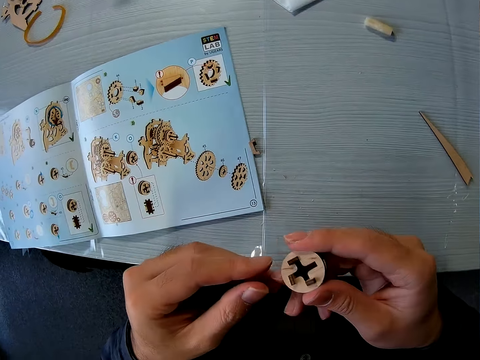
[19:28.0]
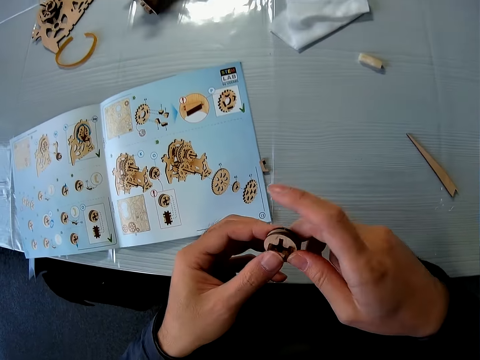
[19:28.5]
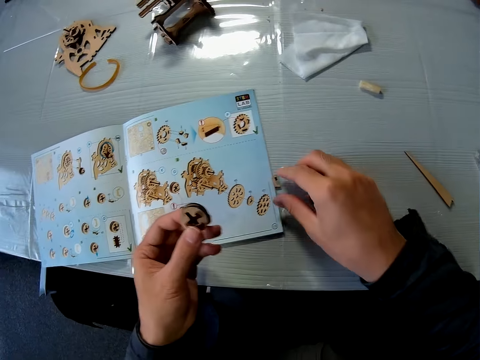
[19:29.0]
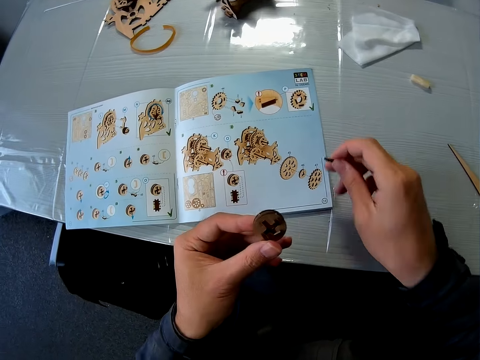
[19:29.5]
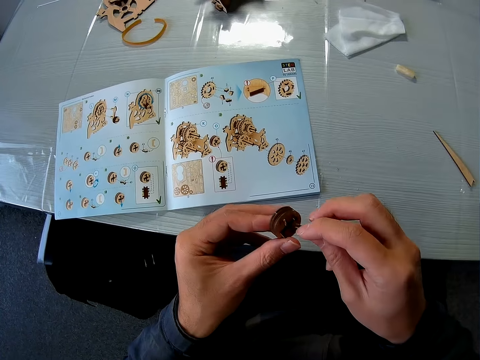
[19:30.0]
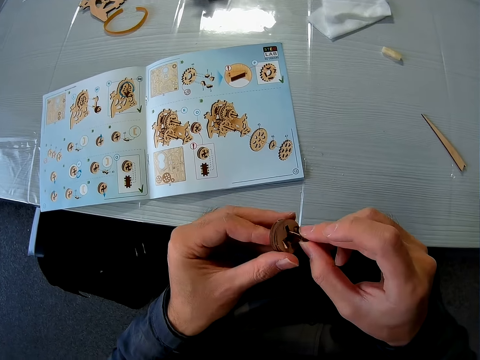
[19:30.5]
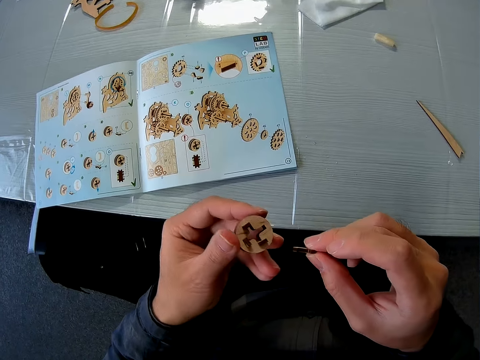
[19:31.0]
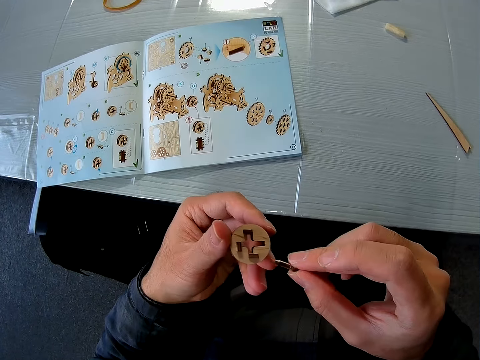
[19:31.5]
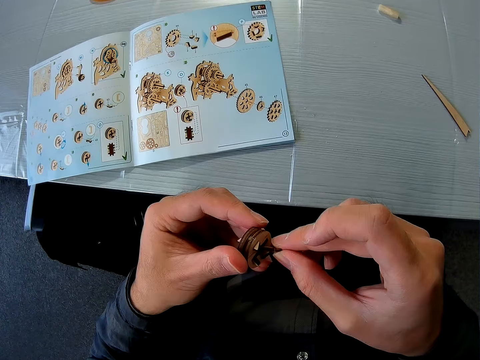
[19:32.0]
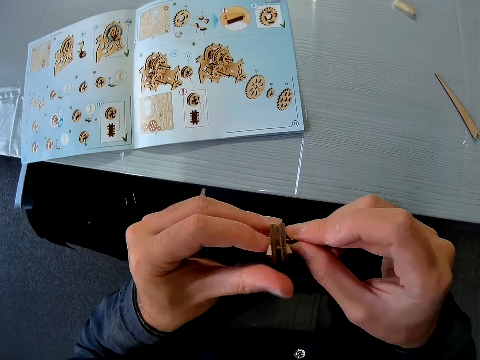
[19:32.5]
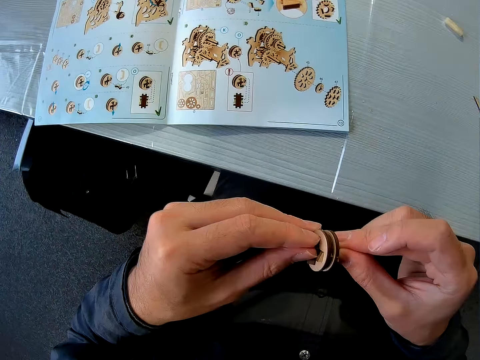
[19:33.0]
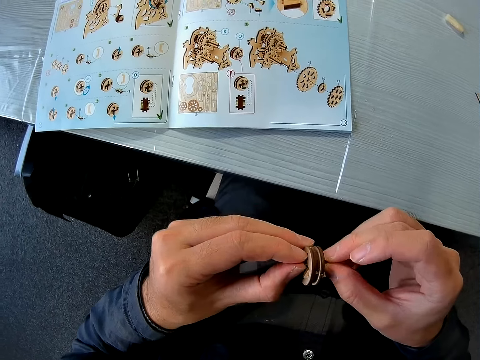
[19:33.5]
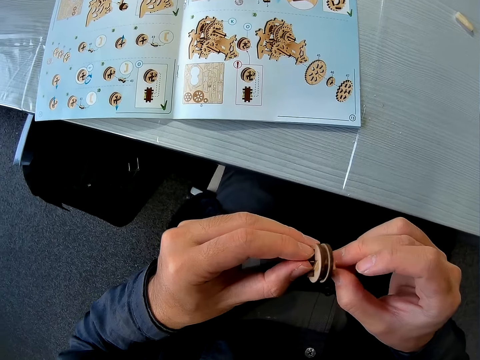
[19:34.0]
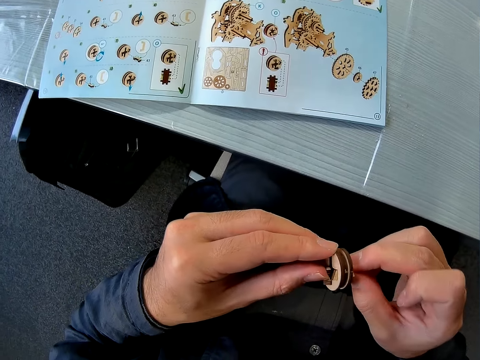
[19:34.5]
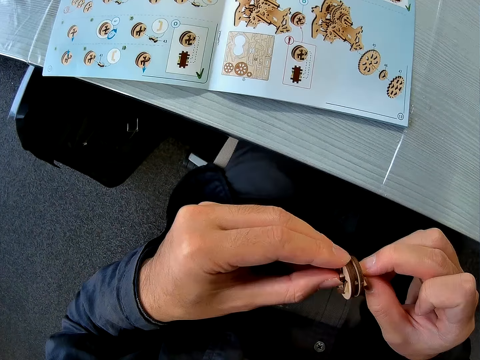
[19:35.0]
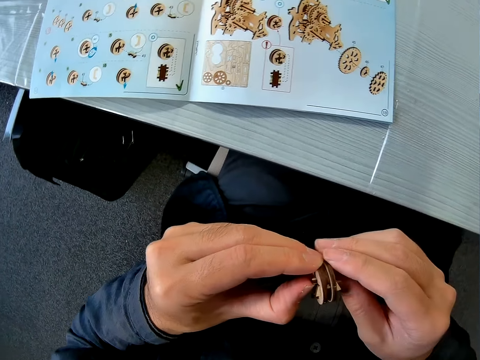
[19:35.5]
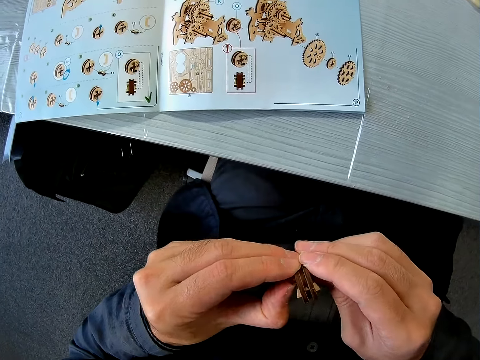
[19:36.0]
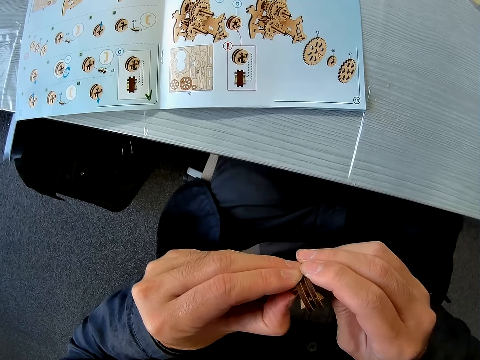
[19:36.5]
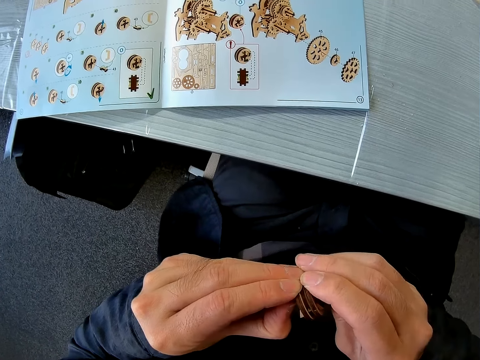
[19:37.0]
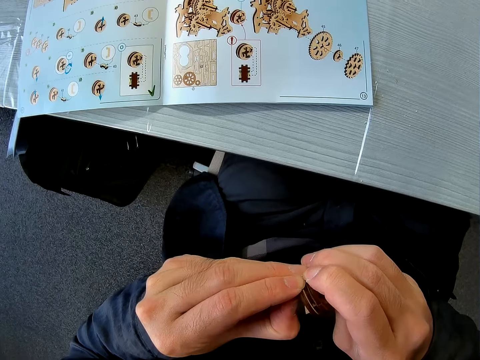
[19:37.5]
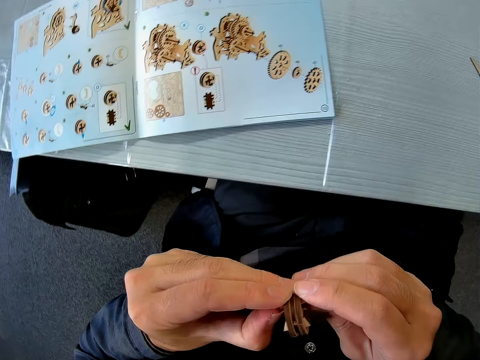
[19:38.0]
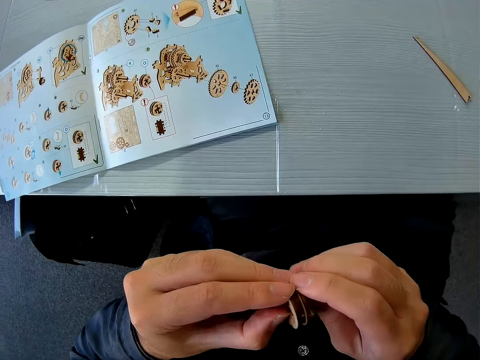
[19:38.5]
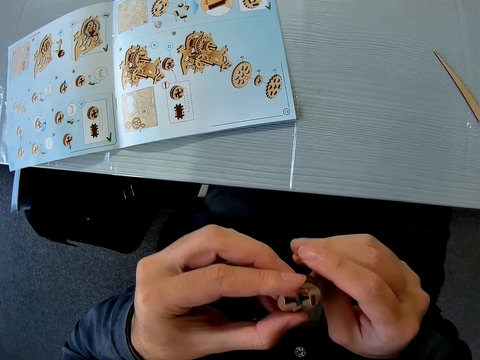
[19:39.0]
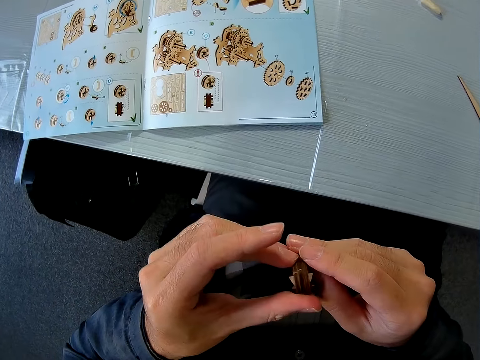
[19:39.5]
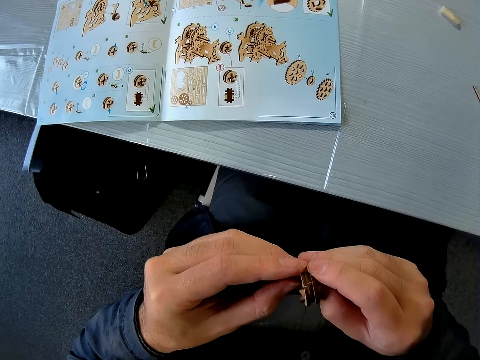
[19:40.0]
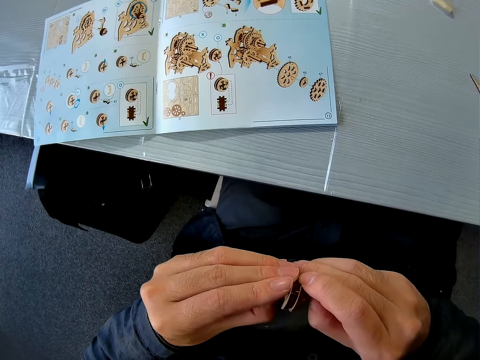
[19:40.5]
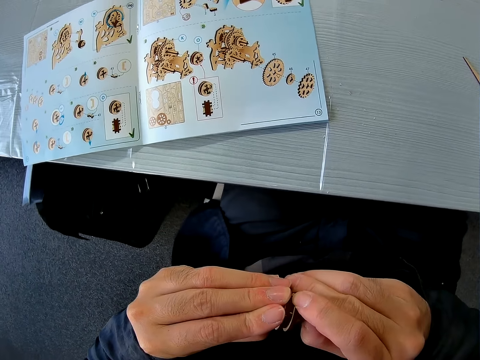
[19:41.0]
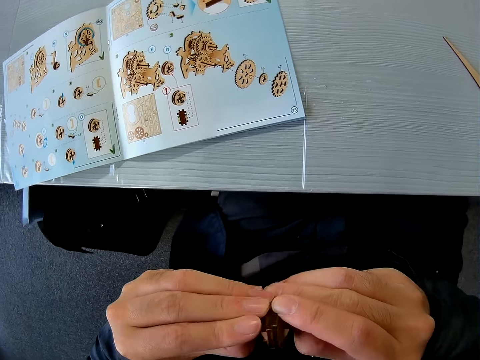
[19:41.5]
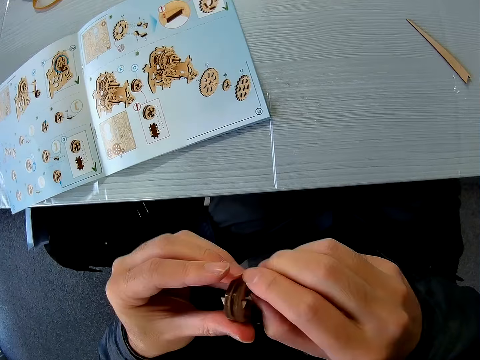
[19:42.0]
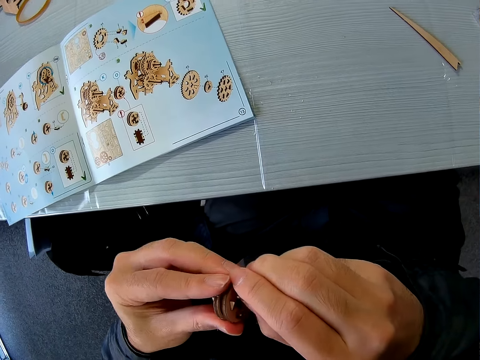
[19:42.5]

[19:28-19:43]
The camera wearer picks up another puzzle piece with his right hand from the table. He inserts the puzzle piece on his right hand into the puzzle piece on his left hand.

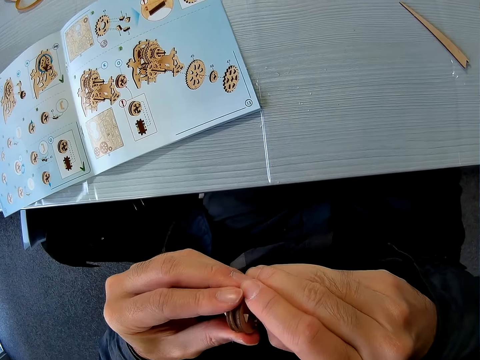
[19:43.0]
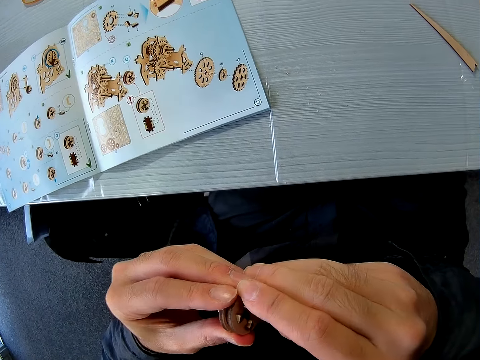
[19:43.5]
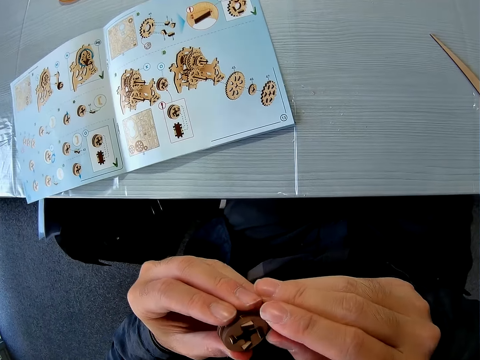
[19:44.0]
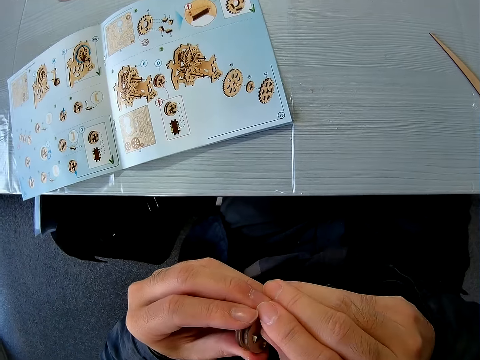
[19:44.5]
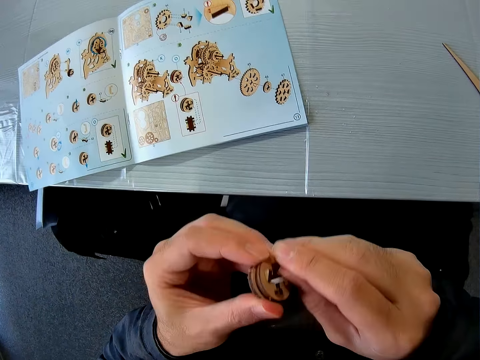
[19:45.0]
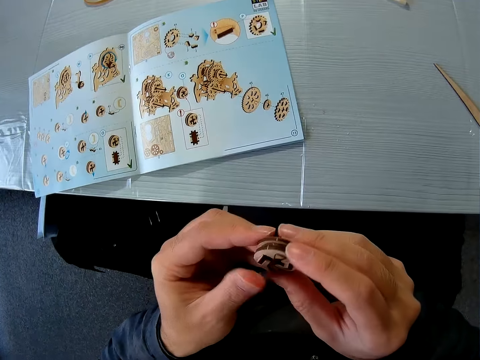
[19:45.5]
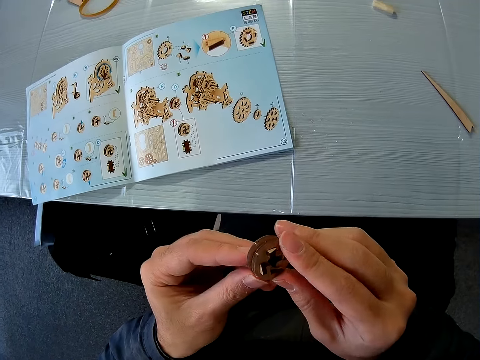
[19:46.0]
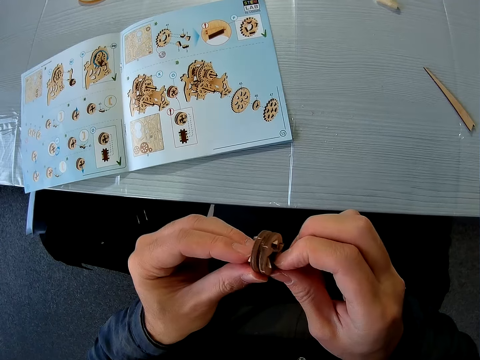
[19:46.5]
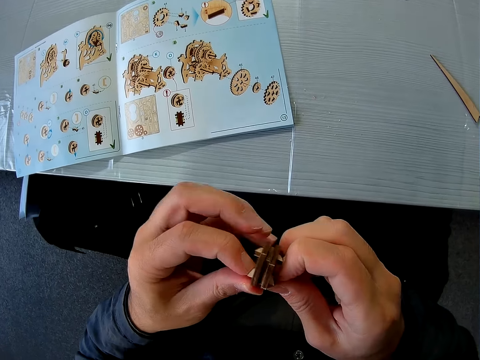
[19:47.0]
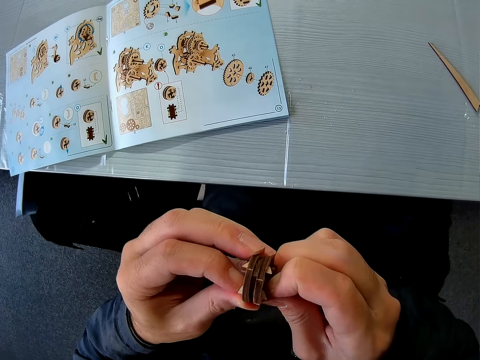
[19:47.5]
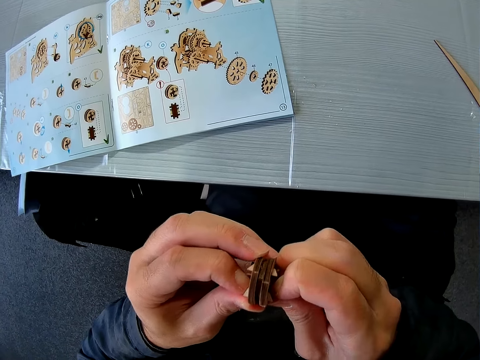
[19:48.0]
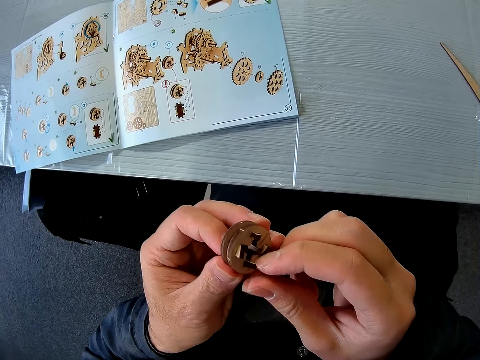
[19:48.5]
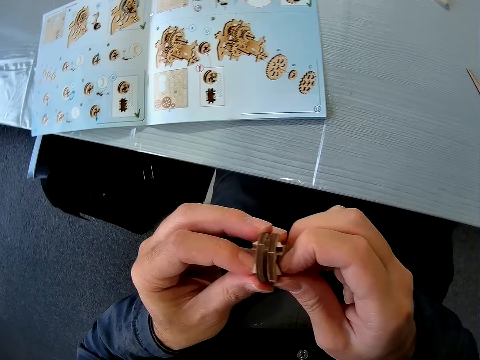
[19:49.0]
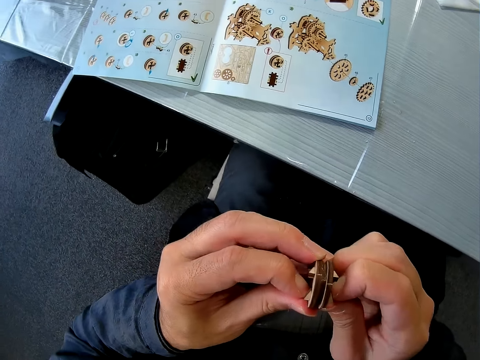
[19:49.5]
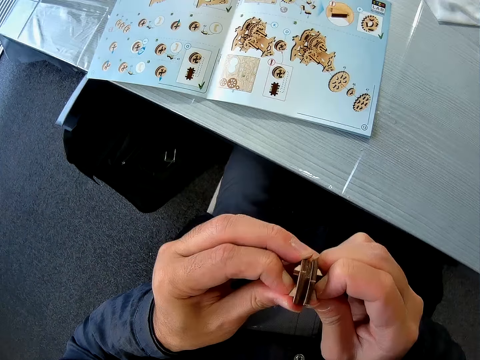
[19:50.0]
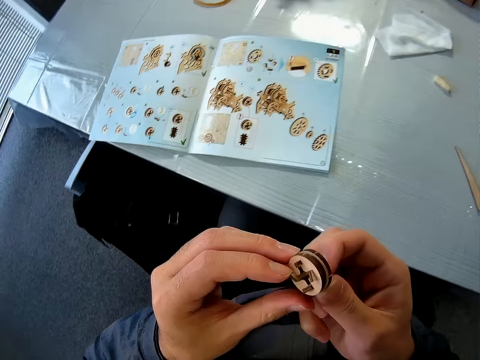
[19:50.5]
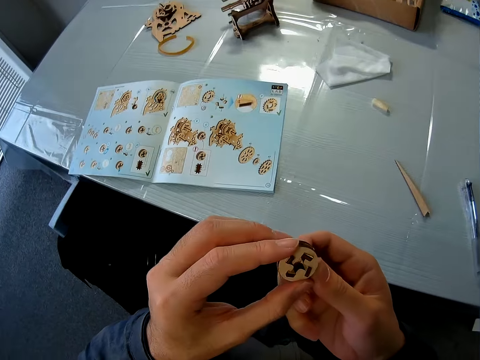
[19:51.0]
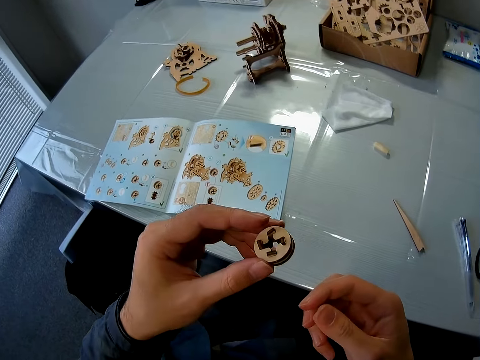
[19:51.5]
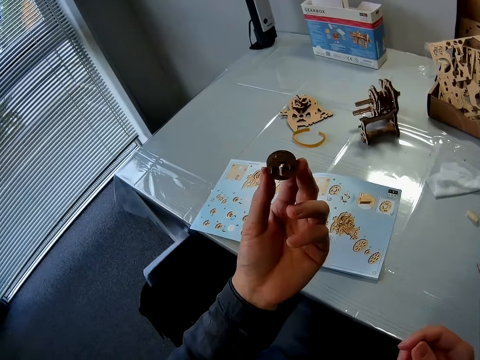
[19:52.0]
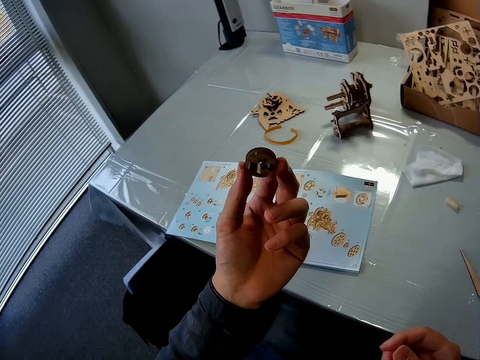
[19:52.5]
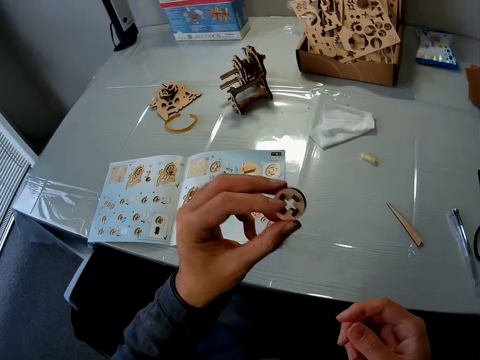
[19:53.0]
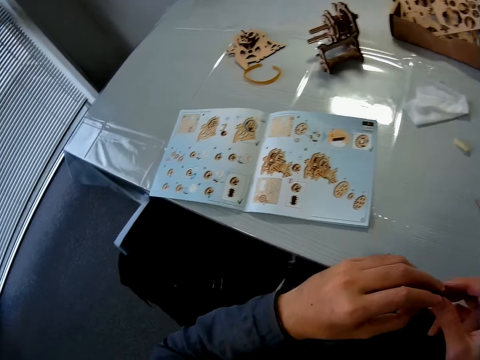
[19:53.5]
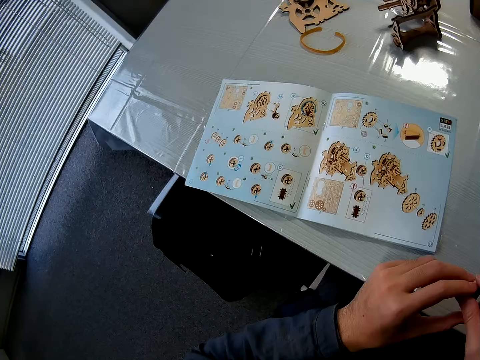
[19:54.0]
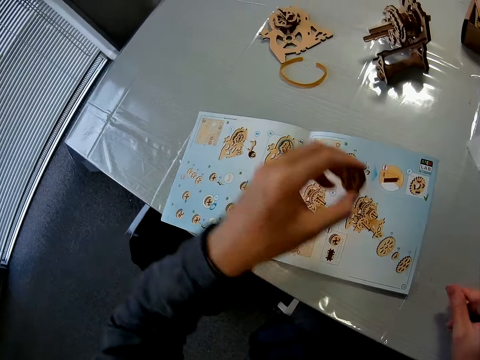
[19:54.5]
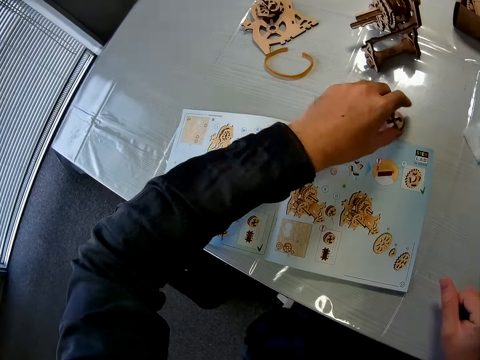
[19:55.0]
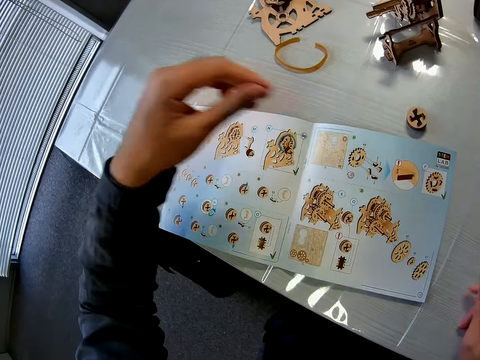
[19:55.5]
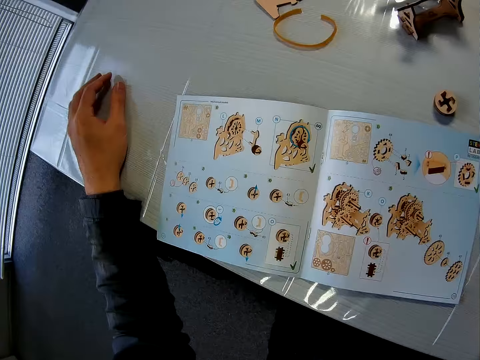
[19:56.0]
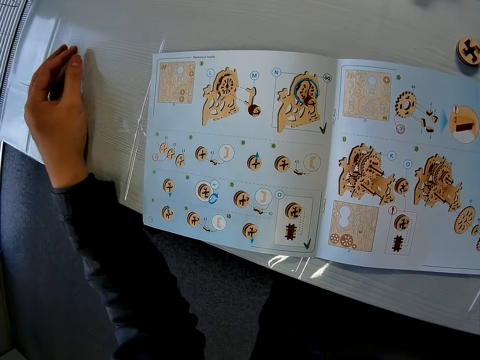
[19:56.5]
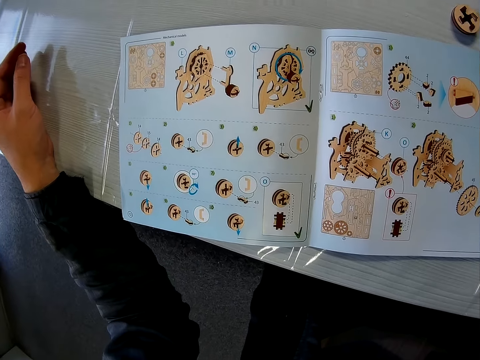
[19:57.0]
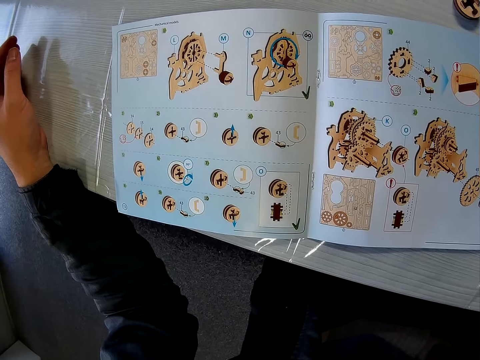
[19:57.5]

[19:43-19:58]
The camera wearer looks at the steam gear. They place the steam gear on the table. They read the sketch book.
